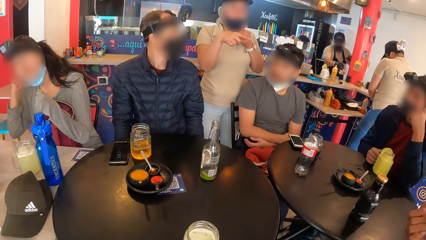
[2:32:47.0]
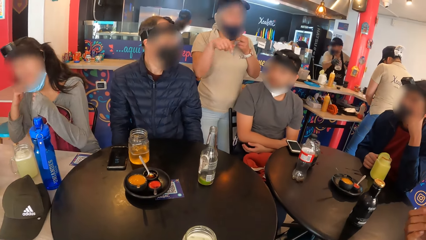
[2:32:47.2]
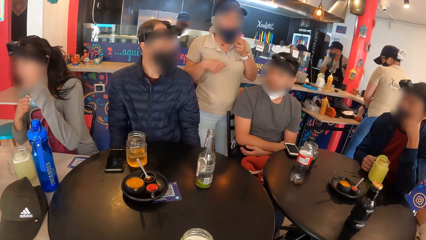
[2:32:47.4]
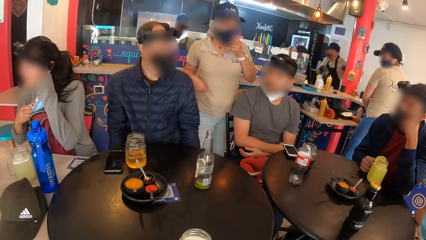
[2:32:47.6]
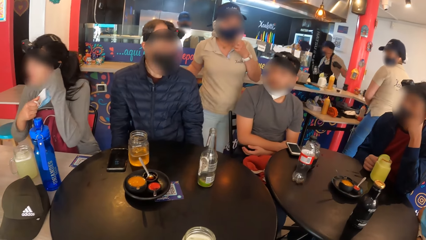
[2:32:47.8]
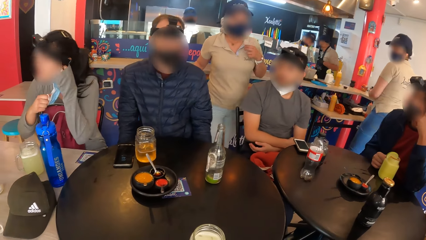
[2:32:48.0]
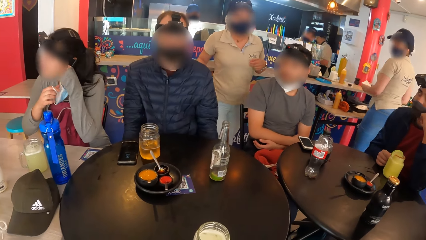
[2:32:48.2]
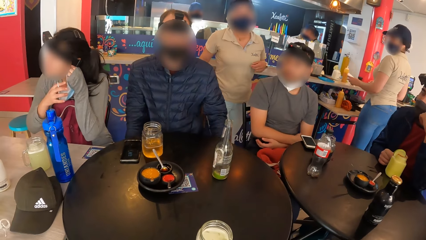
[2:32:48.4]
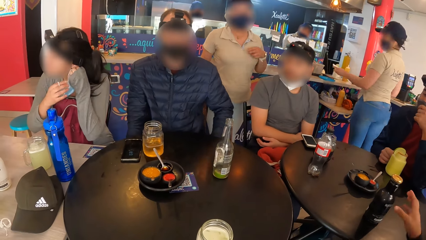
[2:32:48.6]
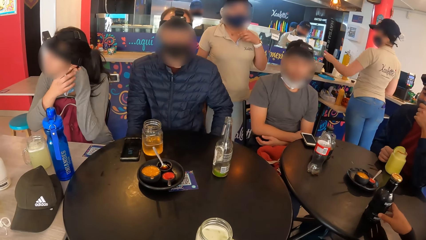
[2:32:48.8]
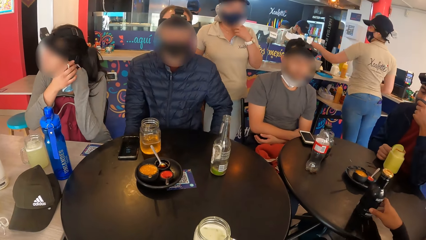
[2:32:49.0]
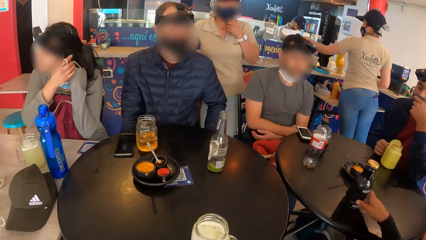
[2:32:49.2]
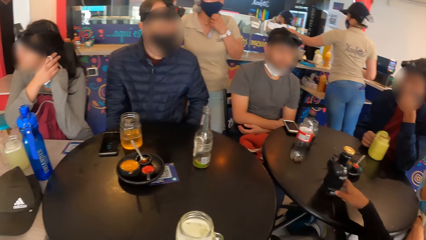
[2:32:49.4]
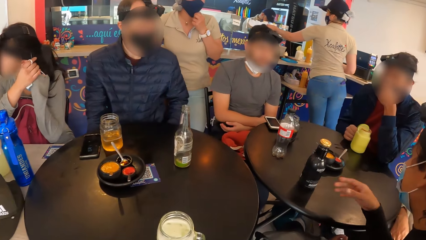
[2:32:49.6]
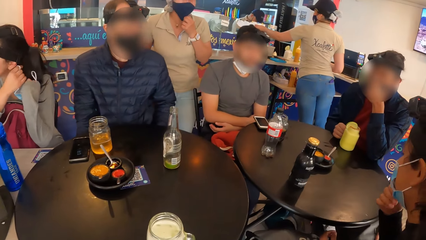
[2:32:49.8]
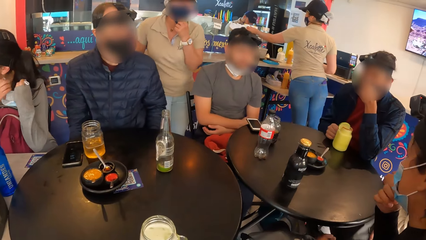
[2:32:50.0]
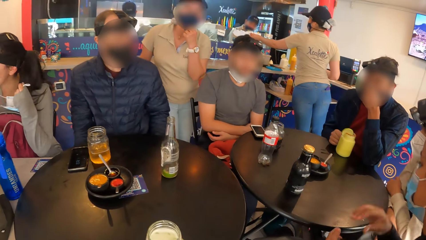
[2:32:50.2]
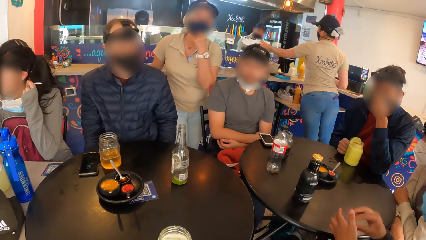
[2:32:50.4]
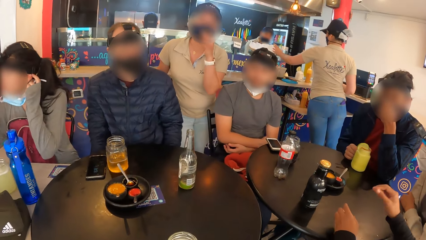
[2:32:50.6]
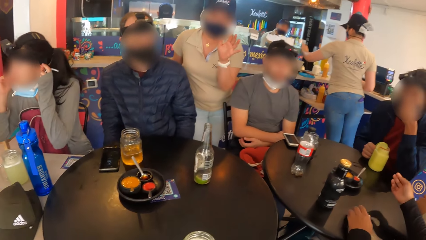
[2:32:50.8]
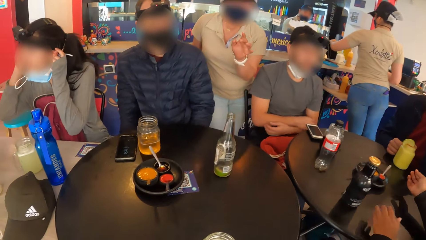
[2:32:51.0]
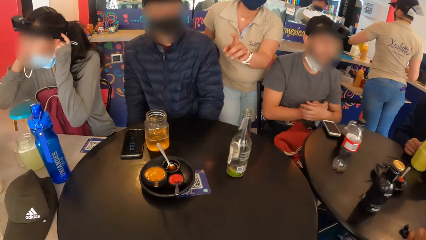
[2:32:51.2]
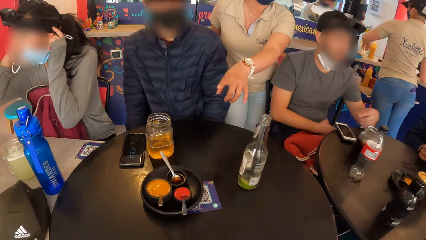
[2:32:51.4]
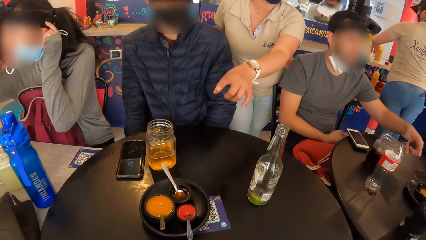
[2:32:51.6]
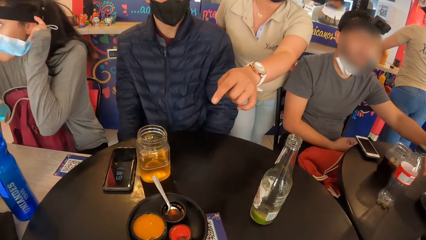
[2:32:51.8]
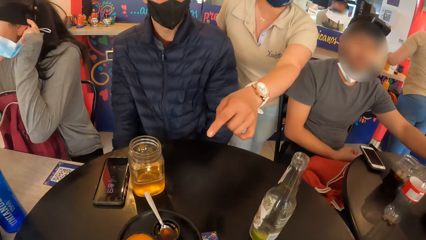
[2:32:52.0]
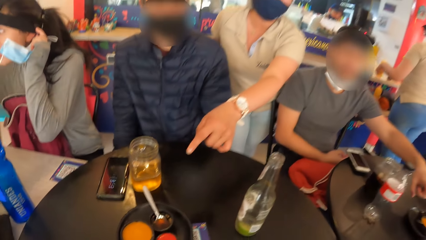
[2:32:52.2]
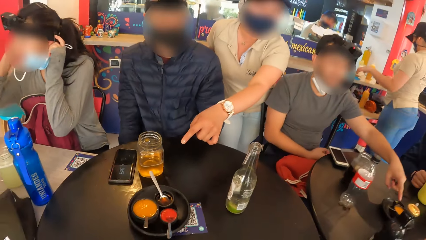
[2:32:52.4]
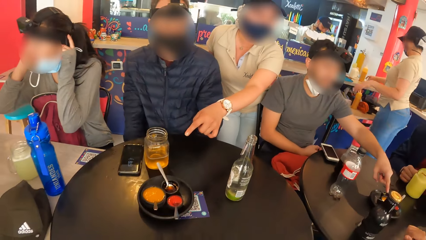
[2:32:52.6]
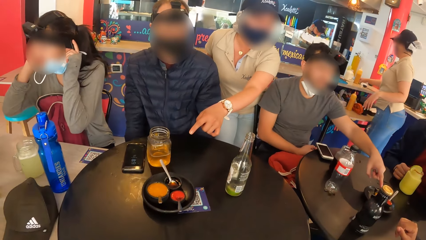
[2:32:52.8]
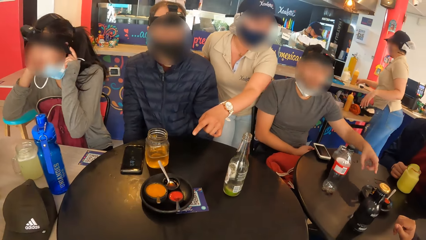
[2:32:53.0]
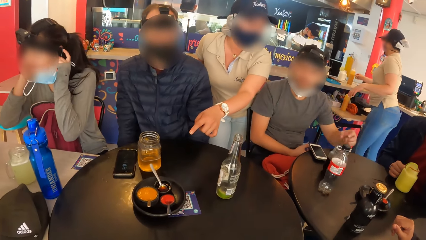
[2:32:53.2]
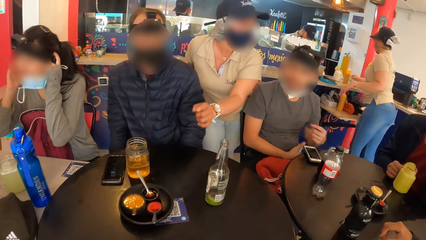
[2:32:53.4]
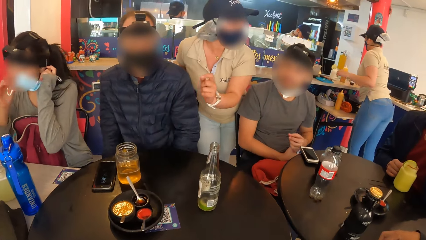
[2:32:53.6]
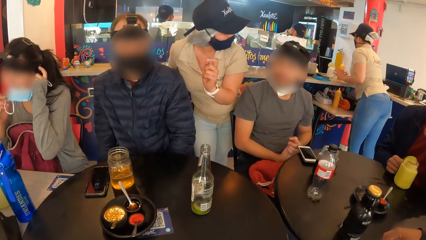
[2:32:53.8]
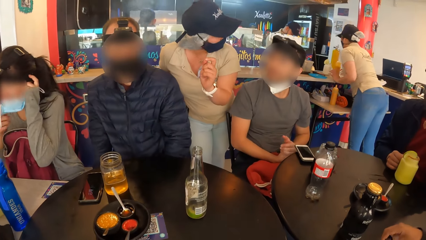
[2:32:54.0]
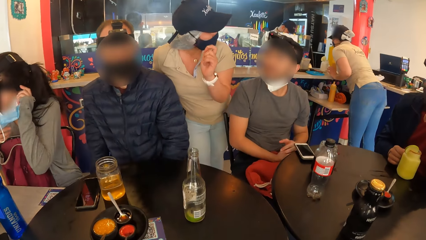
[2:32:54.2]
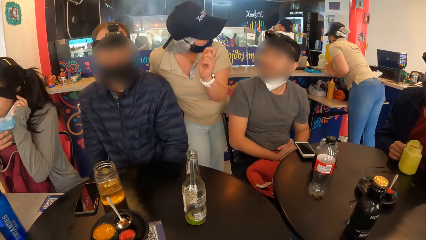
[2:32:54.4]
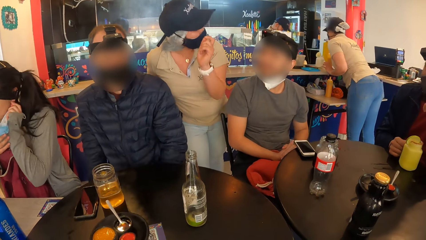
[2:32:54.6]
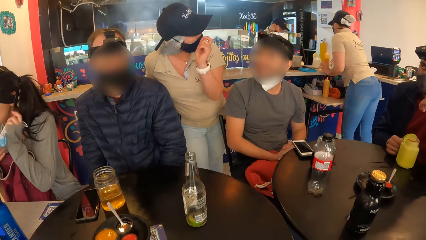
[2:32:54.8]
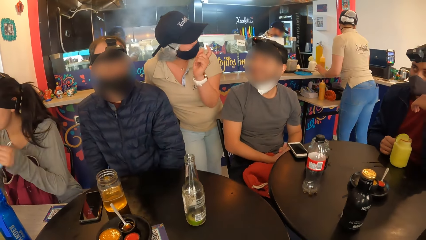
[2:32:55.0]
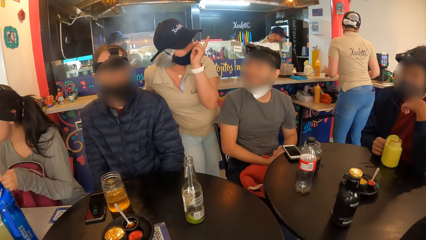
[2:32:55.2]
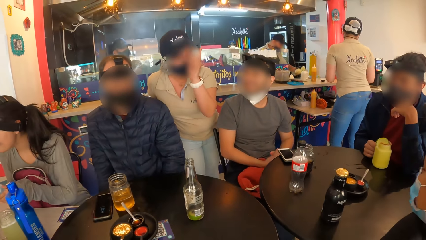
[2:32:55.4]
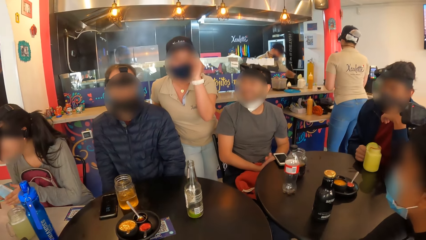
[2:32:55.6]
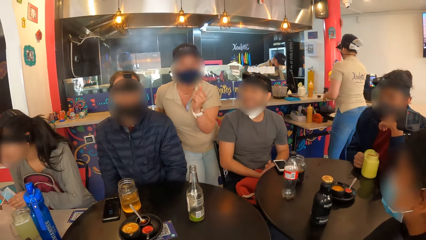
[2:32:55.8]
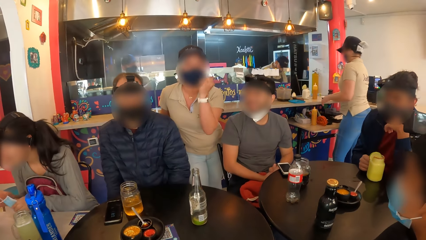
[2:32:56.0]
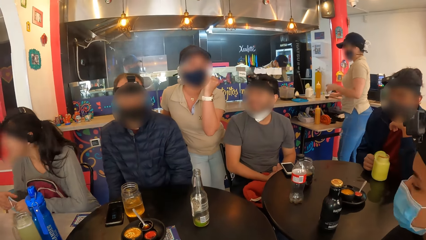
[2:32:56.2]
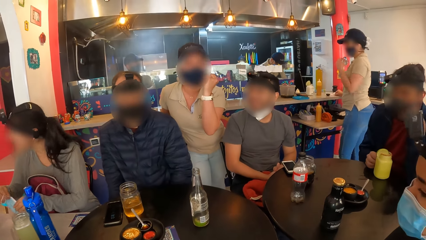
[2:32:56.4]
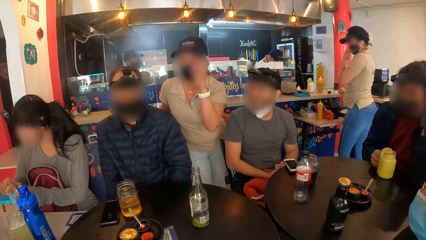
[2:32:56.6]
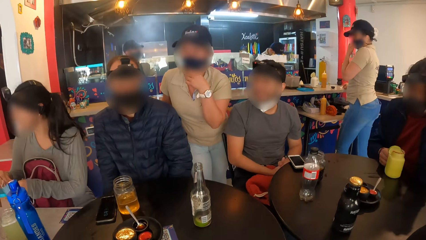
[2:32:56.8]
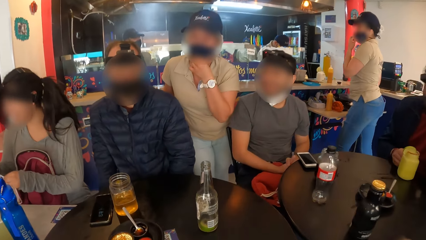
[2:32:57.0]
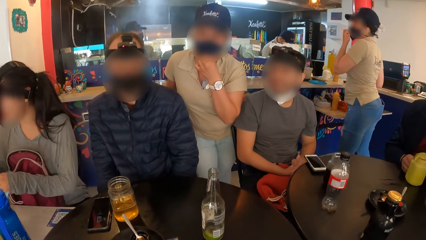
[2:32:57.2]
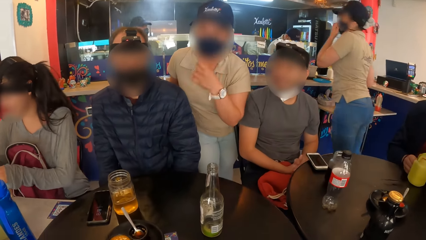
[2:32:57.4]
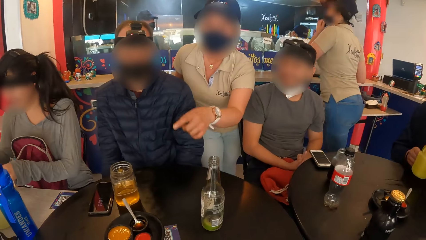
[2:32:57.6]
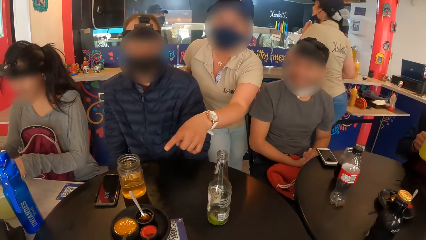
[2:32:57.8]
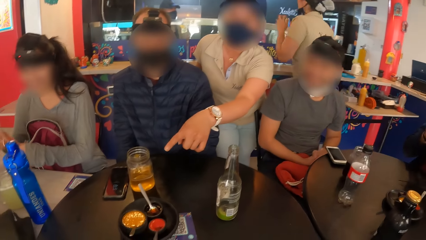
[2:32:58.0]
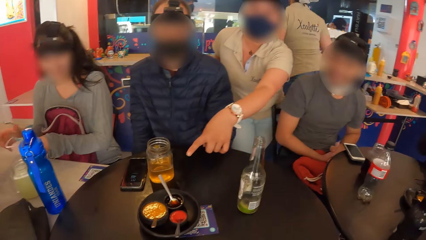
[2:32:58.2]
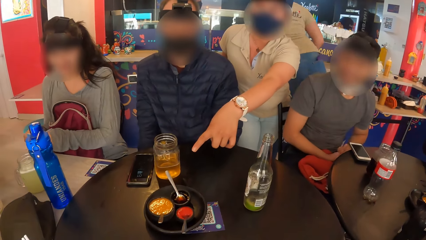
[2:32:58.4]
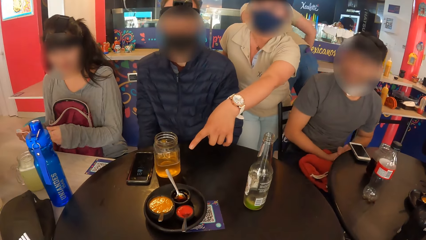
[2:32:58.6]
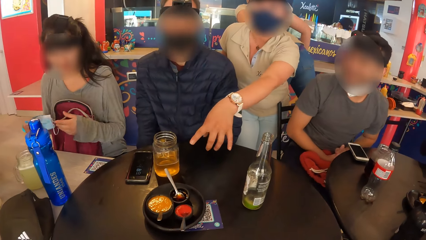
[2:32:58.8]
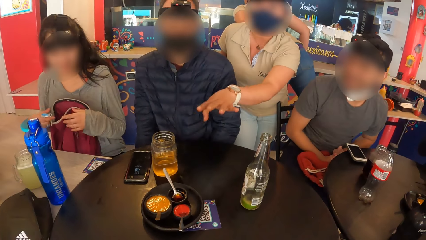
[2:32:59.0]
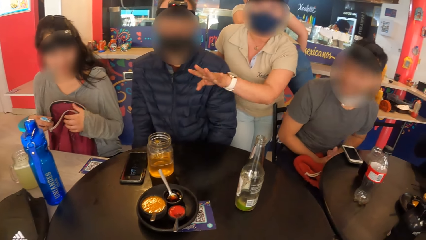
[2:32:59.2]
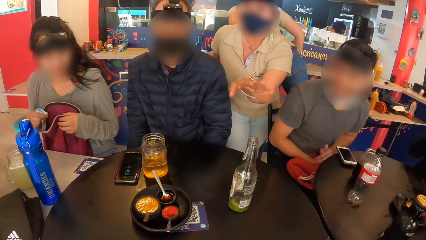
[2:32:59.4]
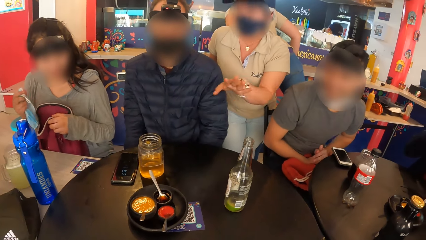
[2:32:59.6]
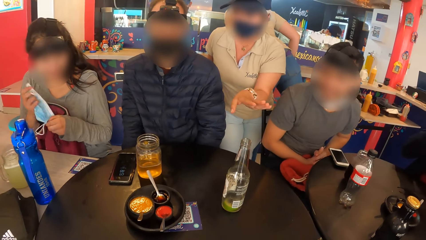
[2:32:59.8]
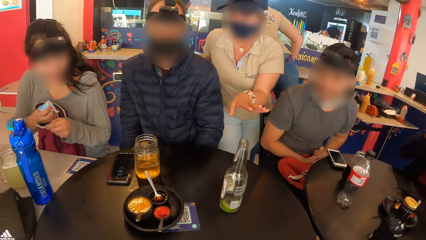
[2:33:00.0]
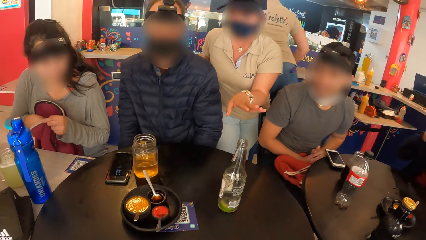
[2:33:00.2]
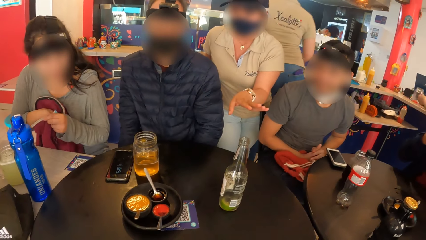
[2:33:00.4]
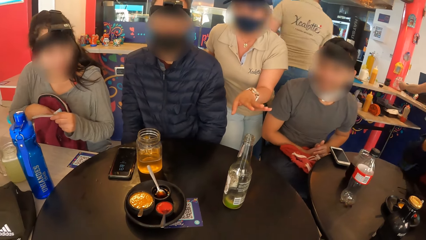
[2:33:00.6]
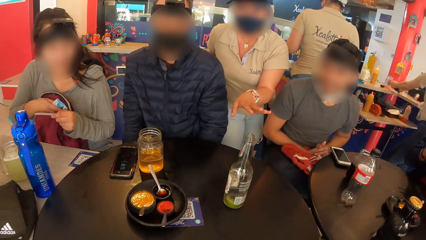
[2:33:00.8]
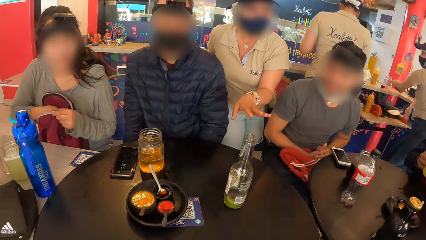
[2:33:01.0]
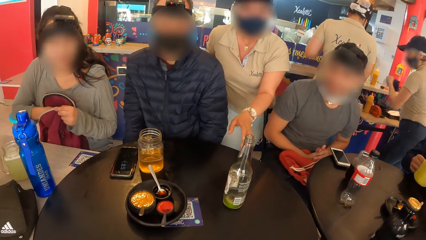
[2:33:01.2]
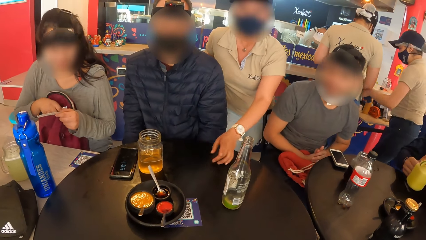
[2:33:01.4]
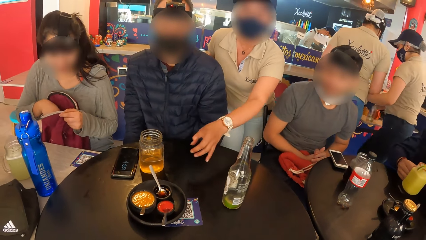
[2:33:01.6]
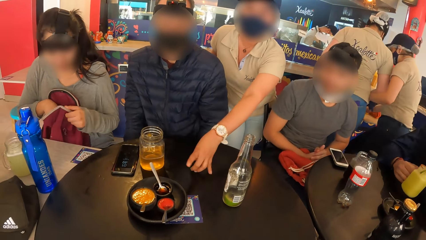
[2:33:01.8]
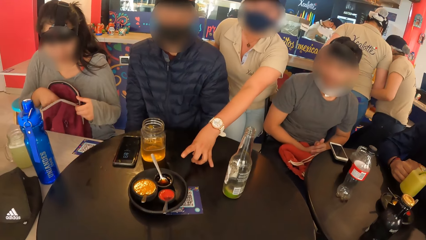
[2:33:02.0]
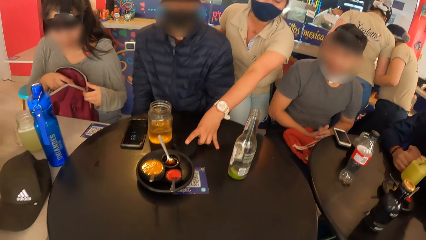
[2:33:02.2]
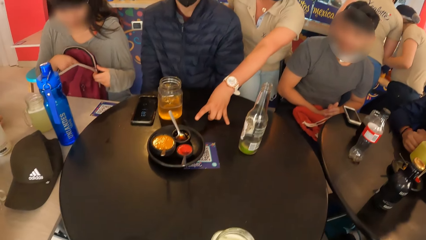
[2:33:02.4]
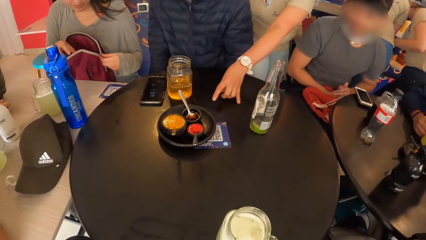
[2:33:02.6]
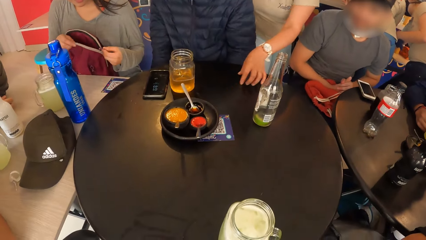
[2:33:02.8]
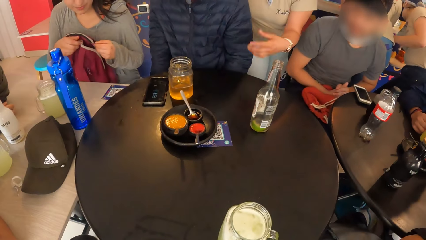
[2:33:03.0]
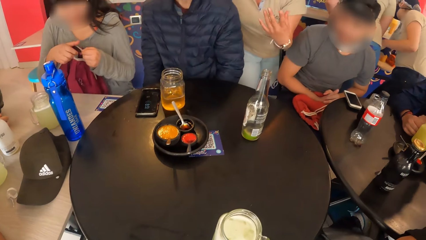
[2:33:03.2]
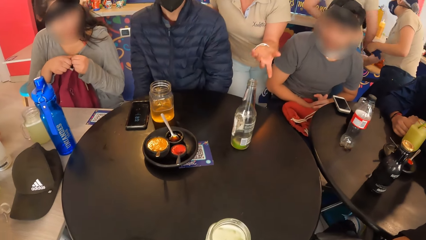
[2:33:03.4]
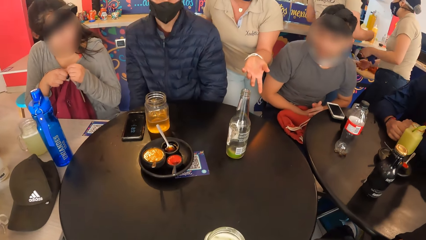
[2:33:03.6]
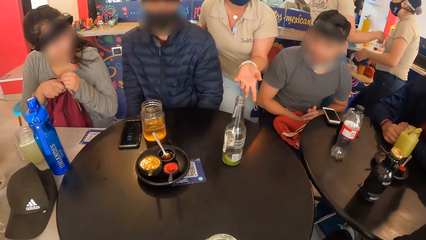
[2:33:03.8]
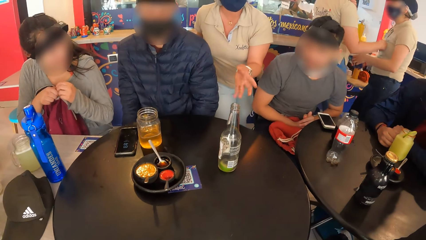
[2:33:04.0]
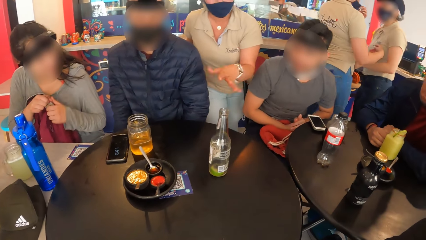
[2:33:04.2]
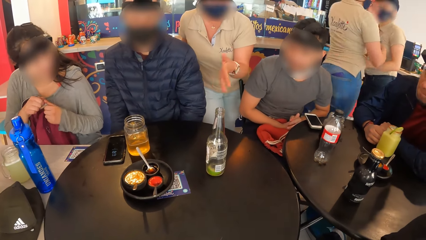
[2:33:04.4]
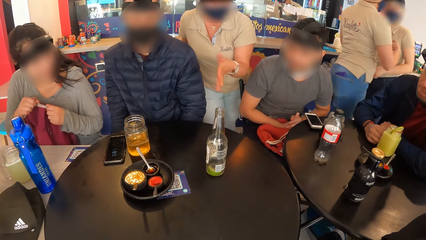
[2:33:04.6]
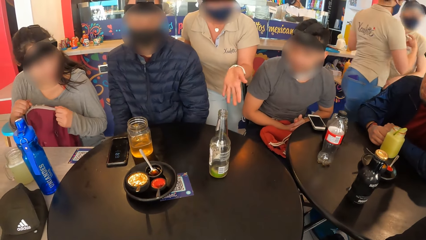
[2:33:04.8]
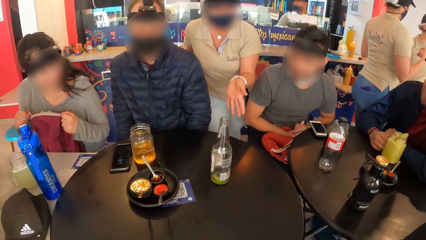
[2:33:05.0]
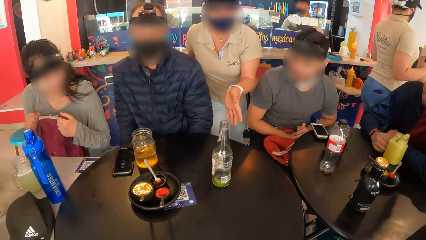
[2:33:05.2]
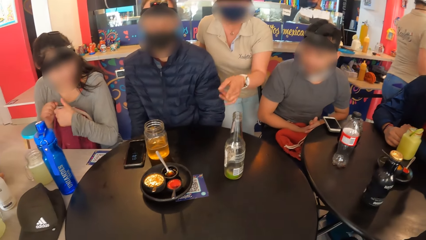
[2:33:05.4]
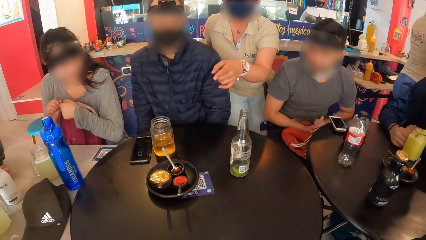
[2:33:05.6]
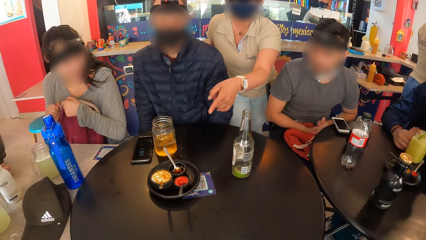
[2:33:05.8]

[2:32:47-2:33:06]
The camera wearer stares around the room. The woman removes the nose mask she's wearing with both hands. The waiter interacts with the camera wearer. The man moves the black bottle on the table with his right hand. The camera wearer holds juice from the table. They stare around the room. The waiter touches the nose mask she's wearing with her left hand. The woman opens the bag on her lap with her left hand and puts the nose mask in the bag with her right hand. The waiter touches the table with her left hand. The woman closes the bag on her lap with both hands.
